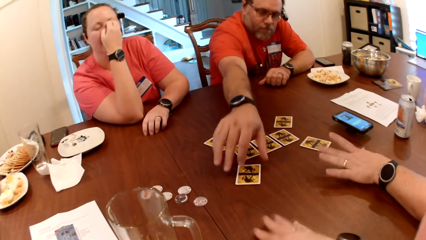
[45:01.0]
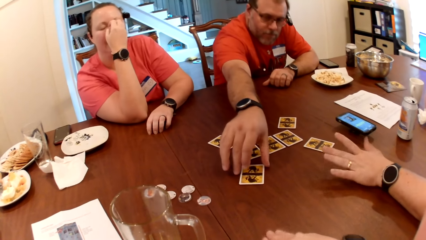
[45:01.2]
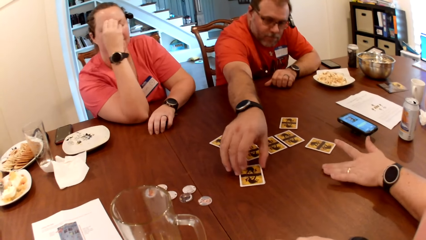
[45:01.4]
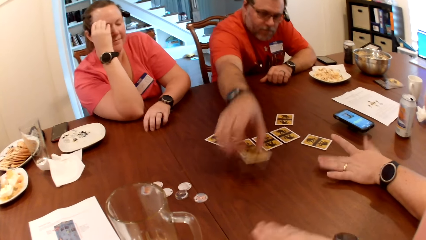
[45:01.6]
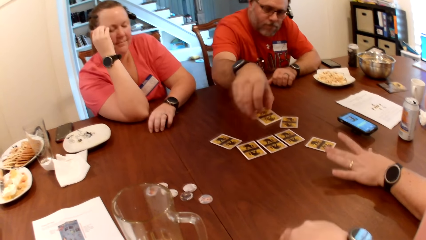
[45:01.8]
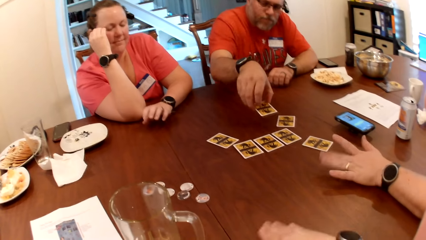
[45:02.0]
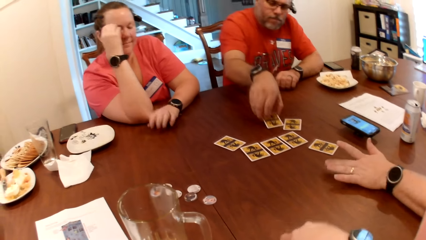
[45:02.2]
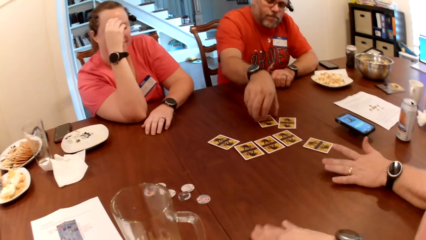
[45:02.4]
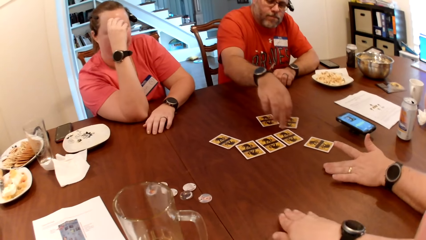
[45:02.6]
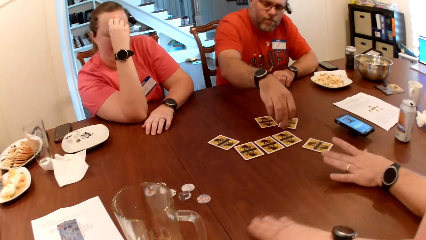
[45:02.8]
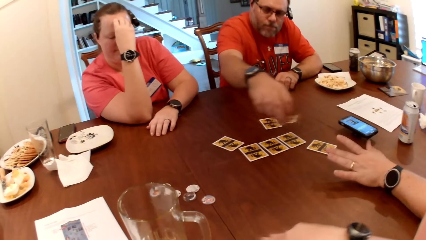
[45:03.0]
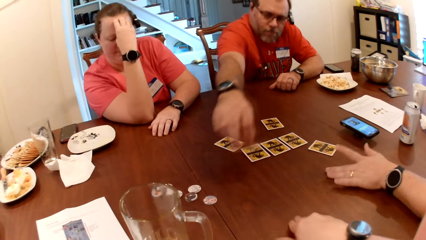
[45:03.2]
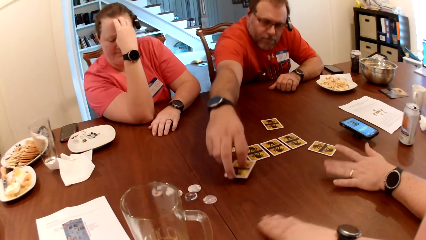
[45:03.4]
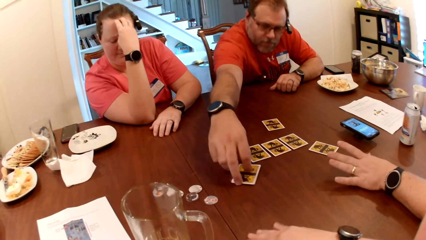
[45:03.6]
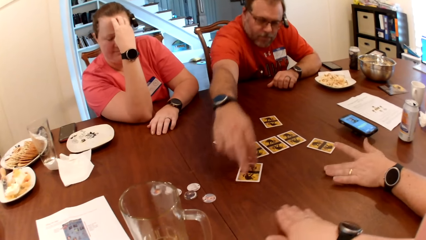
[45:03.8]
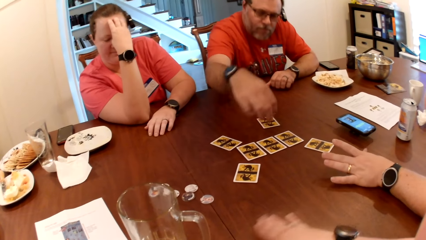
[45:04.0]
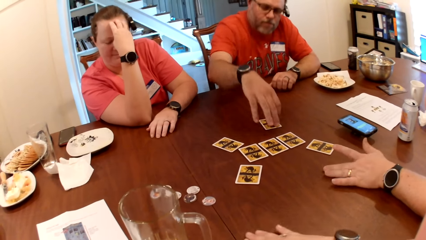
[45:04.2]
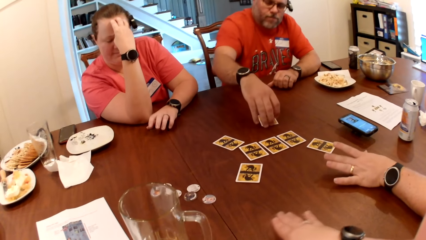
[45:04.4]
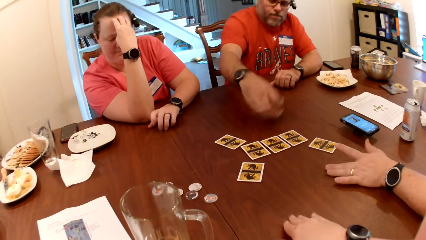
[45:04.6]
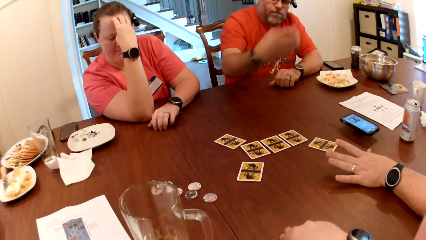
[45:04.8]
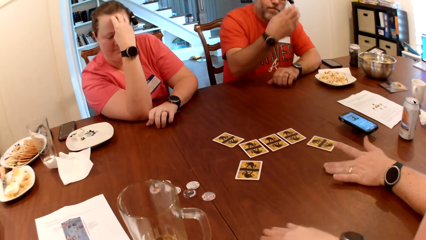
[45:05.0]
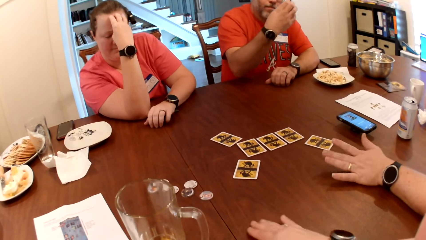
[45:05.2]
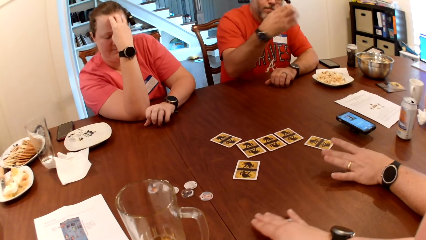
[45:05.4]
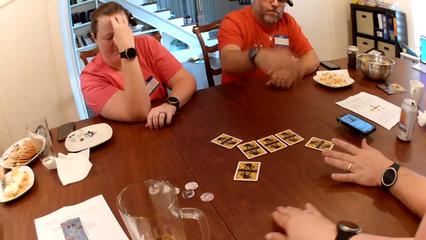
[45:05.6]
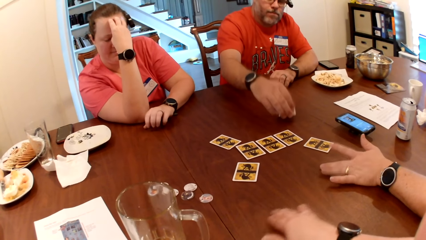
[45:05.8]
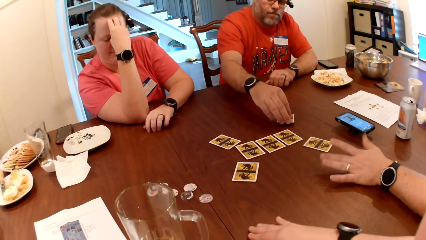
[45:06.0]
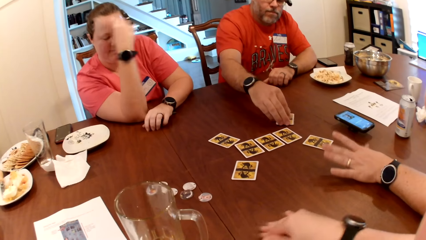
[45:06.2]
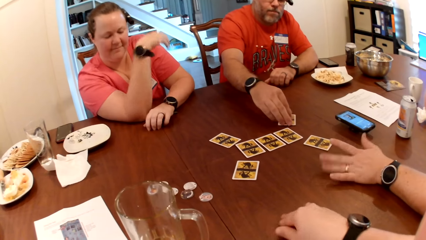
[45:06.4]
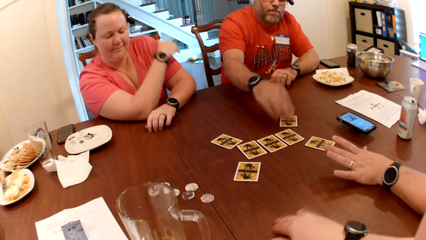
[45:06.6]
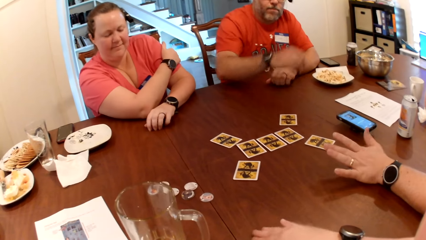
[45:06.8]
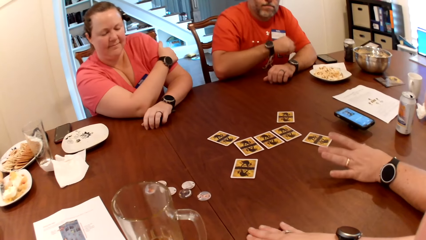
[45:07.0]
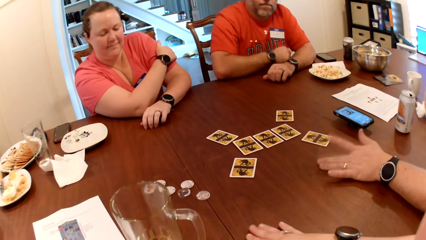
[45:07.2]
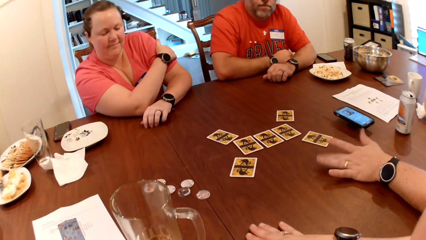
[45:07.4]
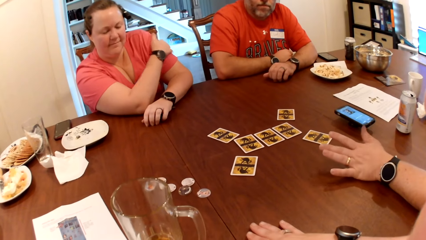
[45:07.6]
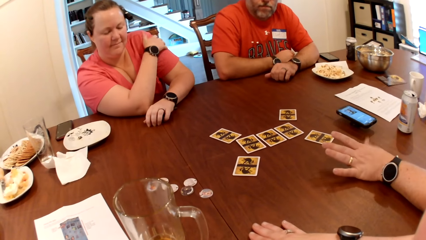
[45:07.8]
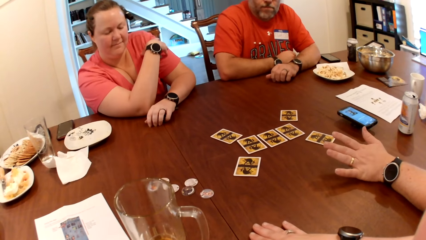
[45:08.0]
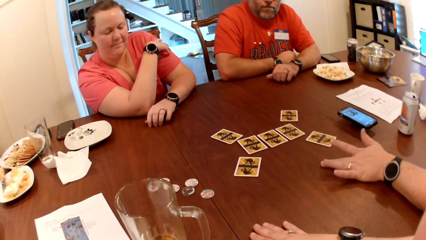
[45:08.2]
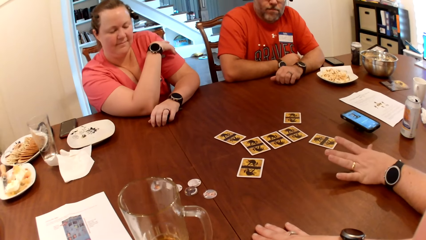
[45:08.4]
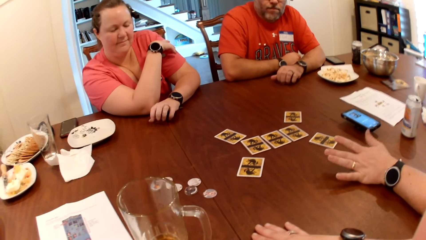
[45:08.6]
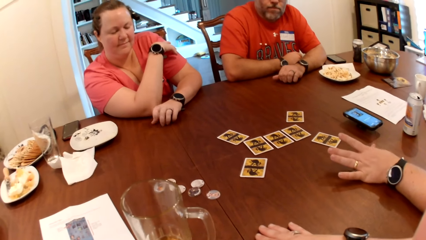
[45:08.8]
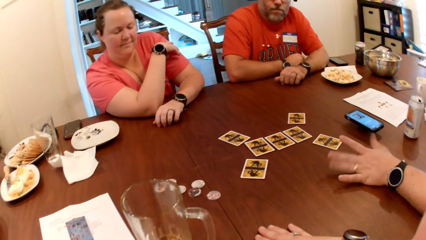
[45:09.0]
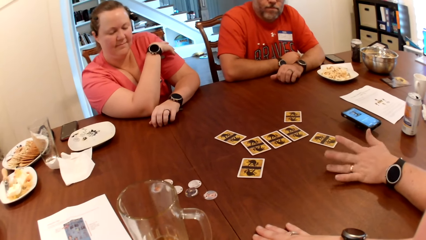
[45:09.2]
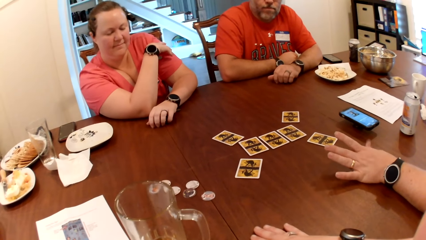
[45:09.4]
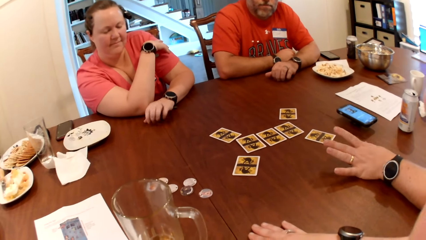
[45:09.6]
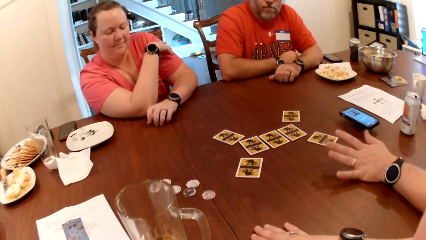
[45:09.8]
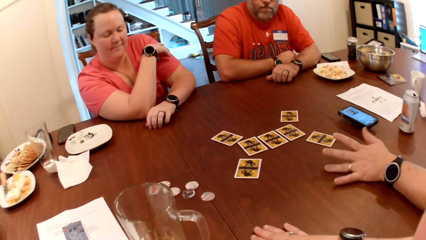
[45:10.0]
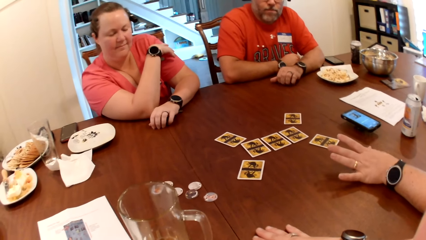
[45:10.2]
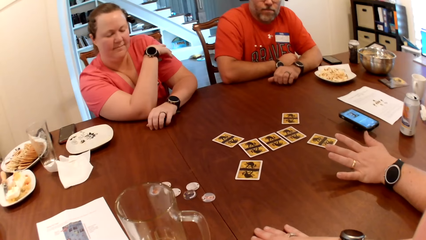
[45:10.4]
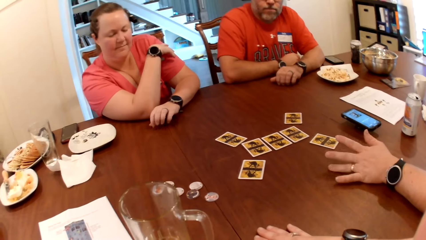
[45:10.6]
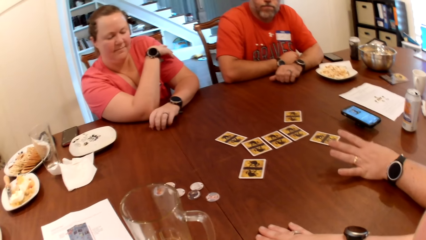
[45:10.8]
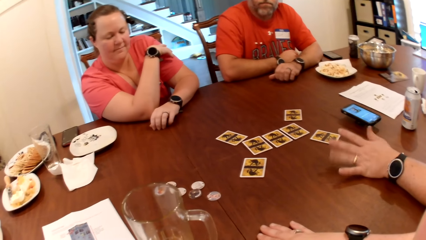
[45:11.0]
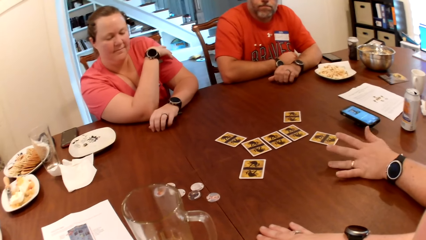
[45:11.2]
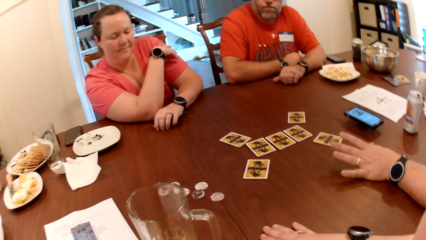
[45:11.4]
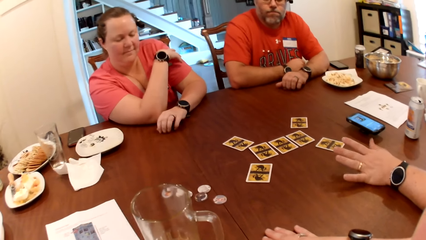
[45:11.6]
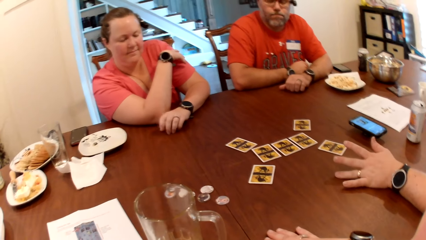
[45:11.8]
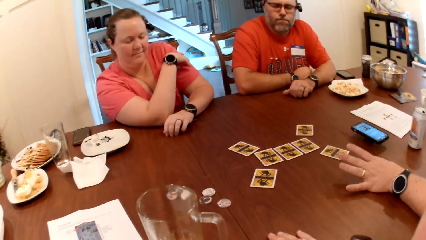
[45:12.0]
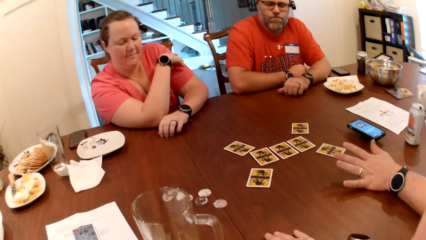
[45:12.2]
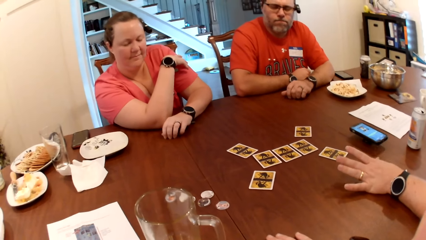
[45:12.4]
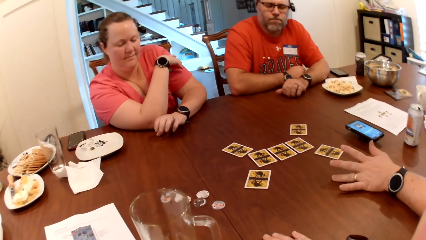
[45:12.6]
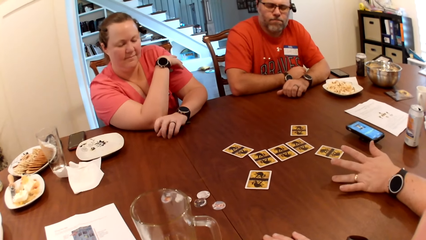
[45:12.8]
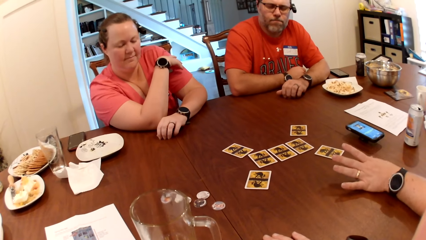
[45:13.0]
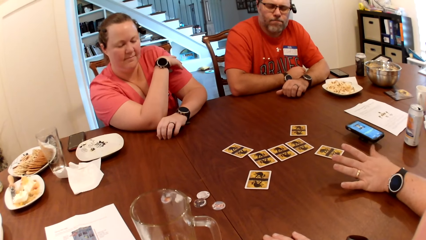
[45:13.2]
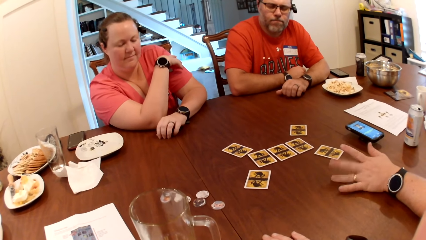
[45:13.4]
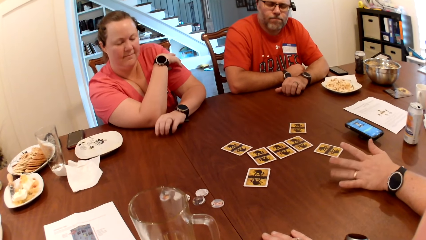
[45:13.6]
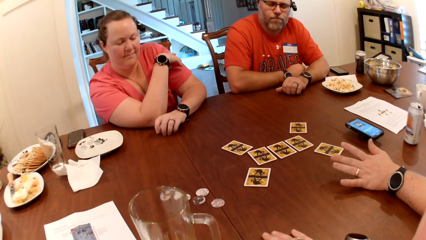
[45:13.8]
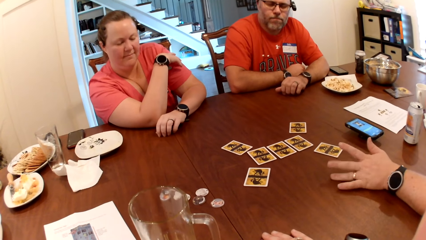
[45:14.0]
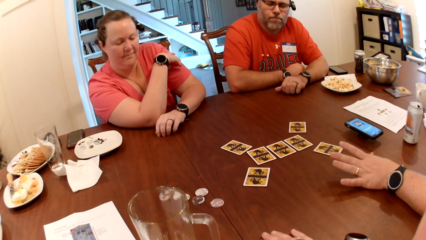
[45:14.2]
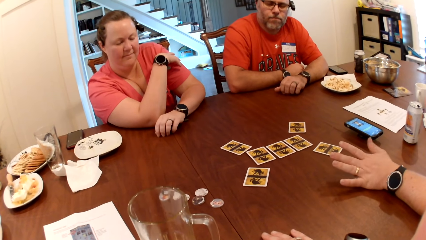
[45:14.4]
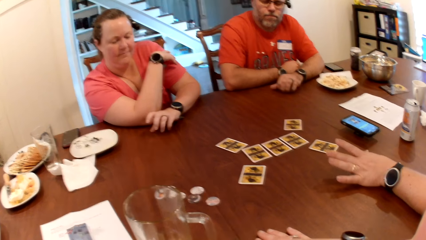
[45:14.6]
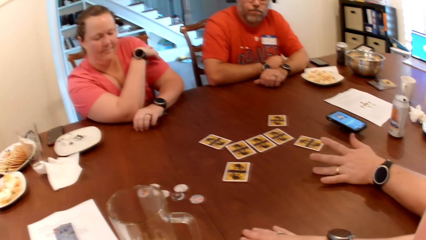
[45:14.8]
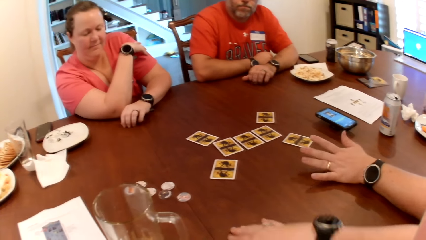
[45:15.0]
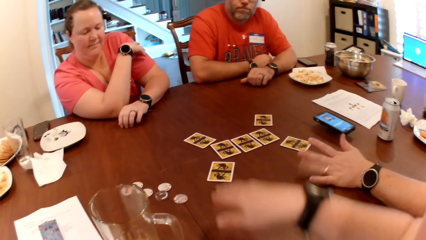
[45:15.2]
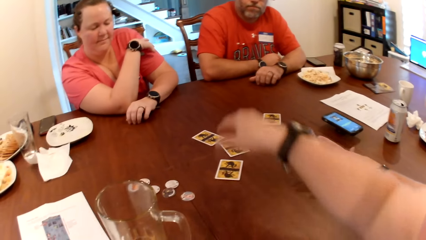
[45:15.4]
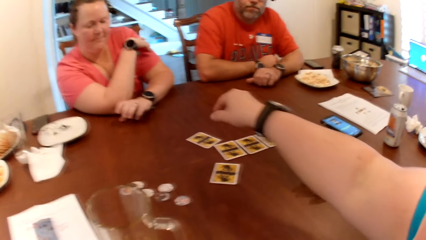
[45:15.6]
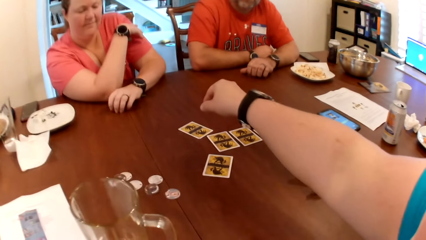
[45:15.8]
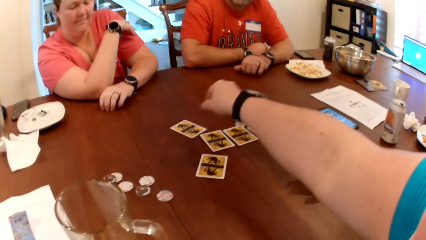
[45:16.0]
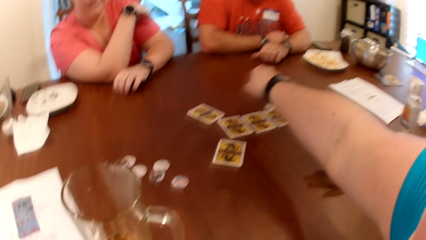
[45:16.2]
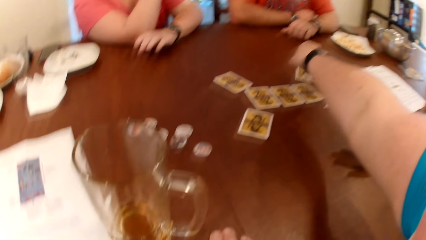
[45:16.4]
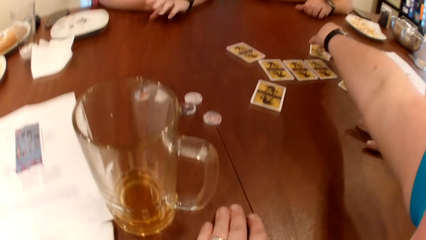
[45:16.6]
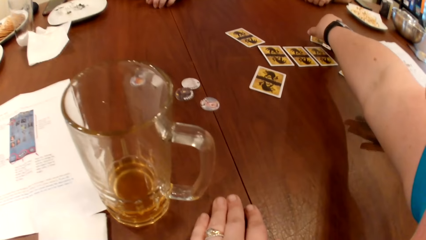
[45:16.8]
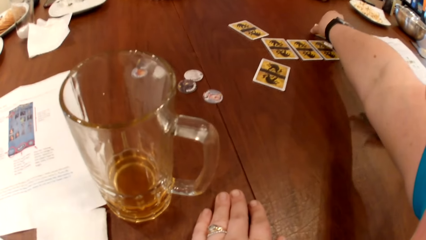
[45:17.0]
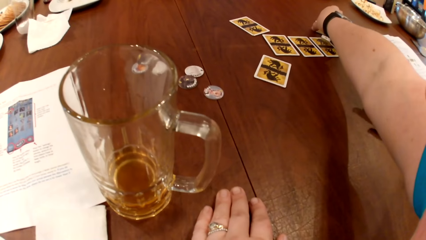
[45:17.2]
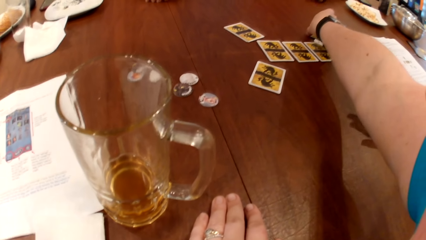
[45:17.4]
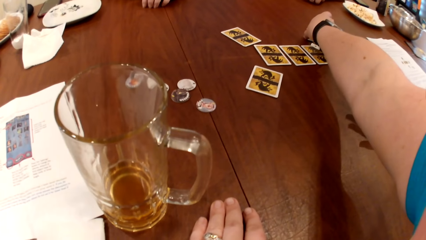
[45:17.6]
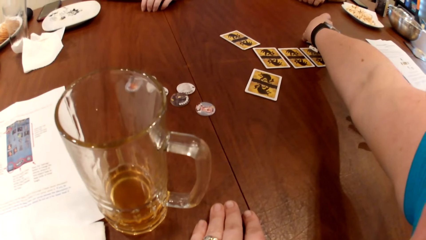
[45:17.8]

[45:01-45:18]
A man picks a card from the table with his right hand. The man moves the card. The man drops the card on the table with his right hand. The man picks a card from the table with his right hand. The man drops the card on the table with his right hand. The man picks a card from the table with his right hand. He picks a card again. A woman drums her left hand on the table. The camera wearer moves a card.
